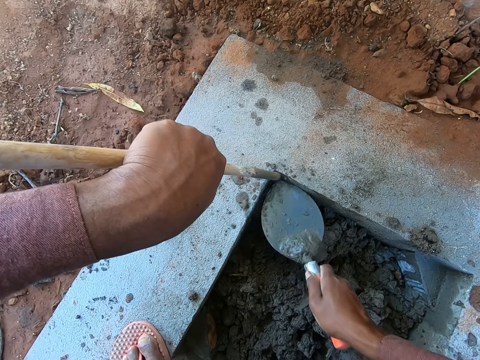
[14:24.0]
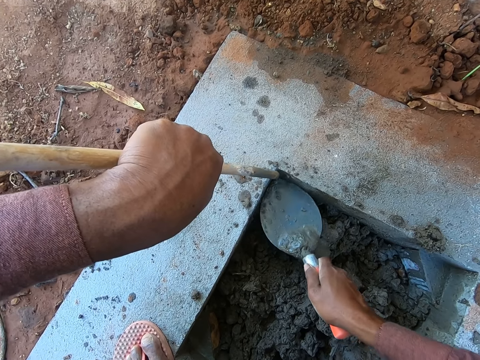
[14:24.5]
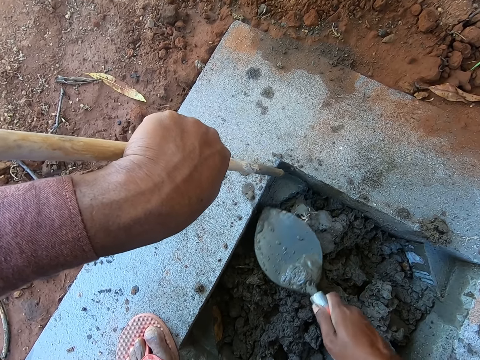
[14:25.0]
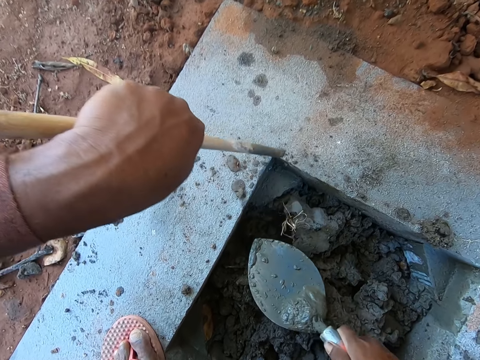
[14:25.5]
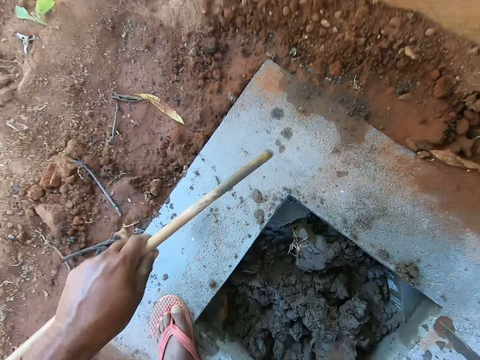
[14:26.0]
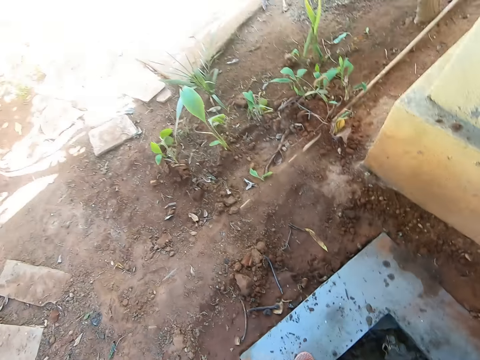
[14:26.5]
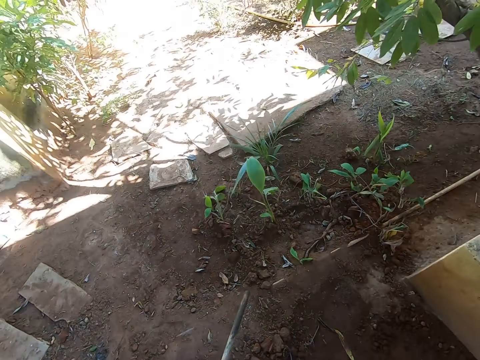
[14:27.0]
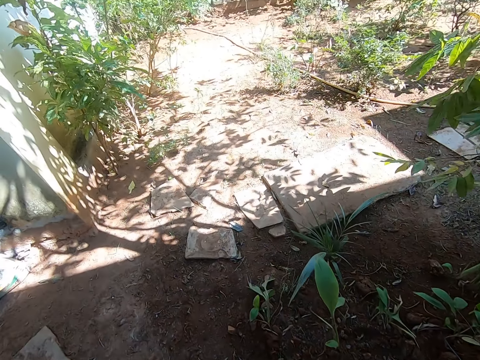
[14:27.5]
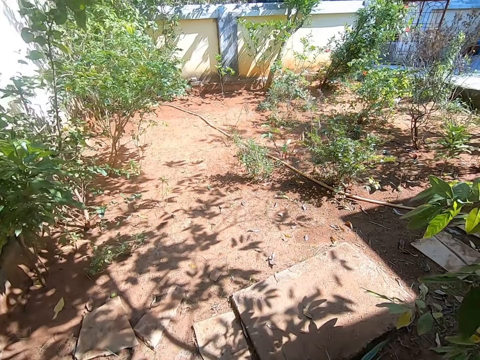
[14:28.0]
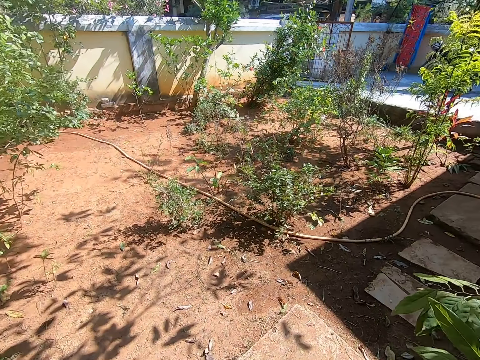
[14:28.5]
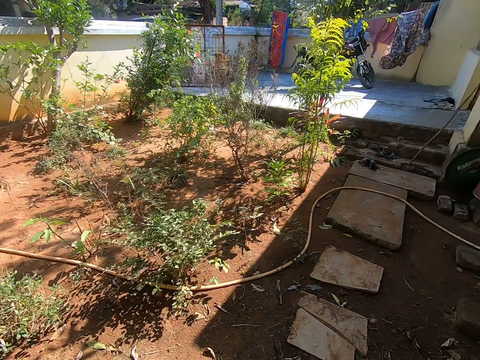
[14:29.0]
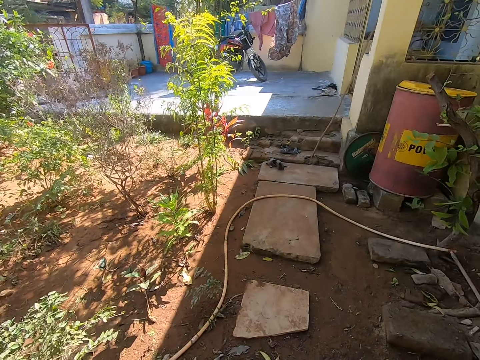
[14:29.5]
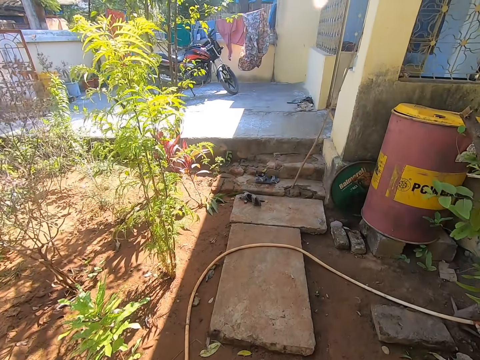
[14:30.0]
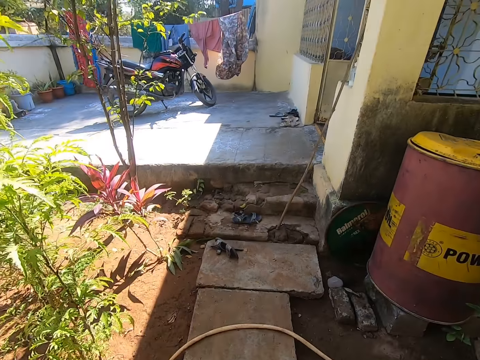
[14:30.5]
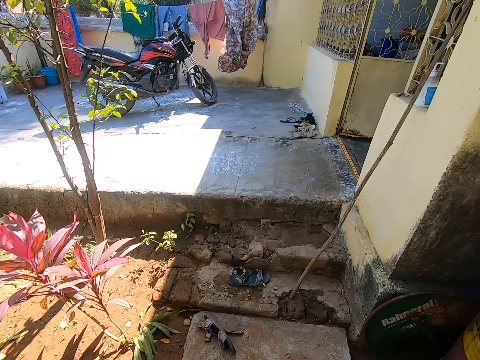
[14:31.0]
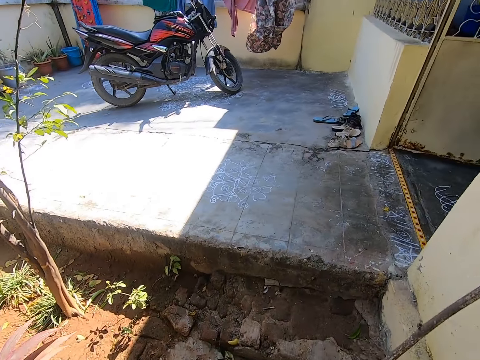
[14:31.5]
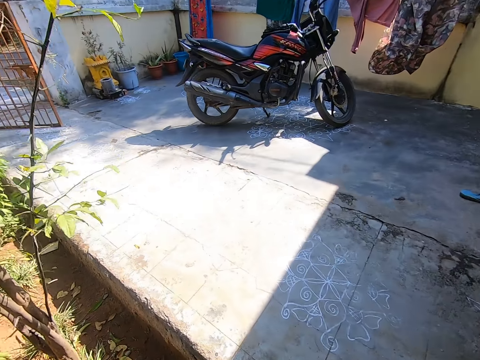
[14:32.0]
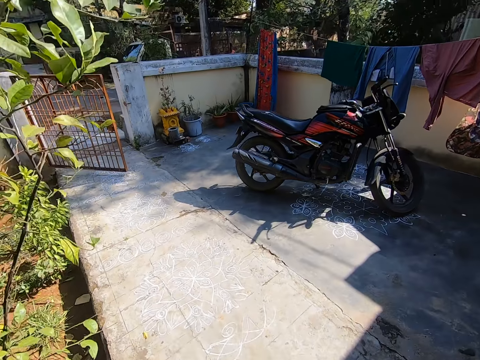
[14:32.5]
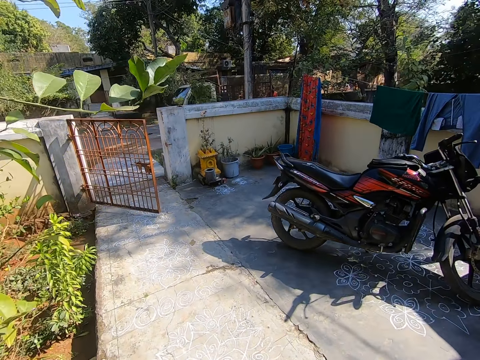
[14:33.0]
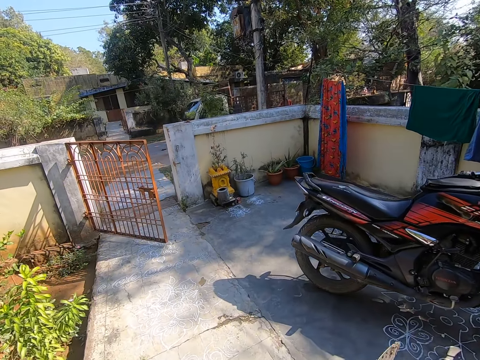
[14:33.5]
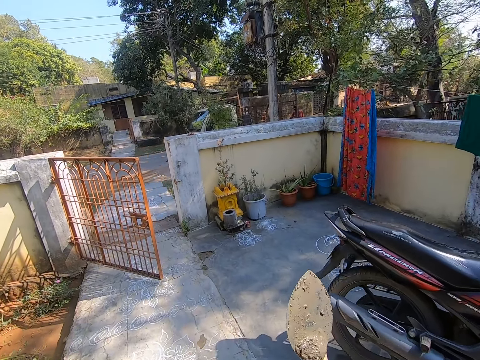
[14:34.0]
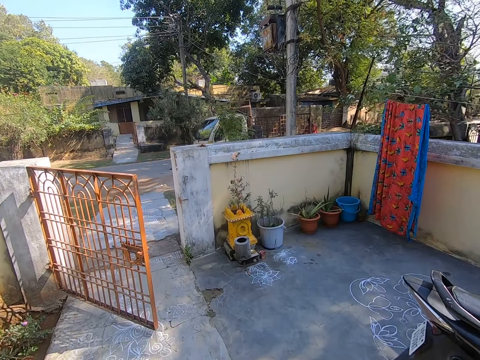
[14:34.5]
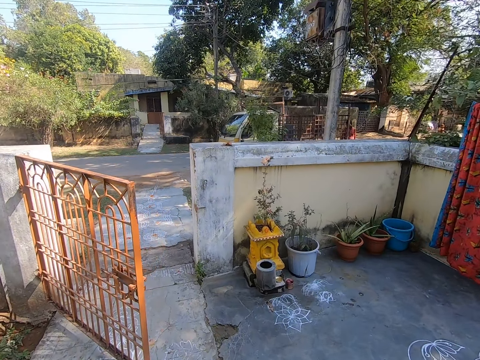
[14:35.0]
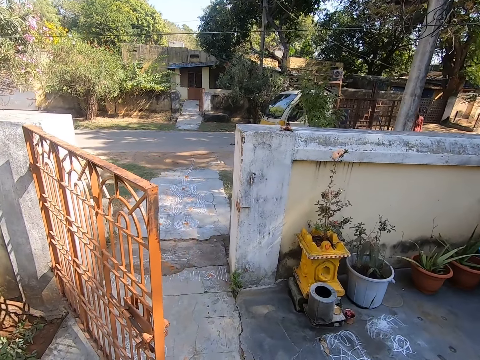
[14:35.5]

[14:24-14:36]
The camera wearer stands up. They walk around the compound.

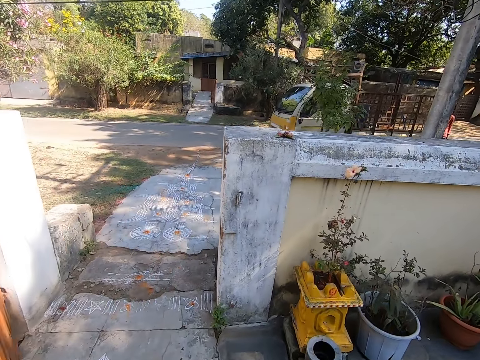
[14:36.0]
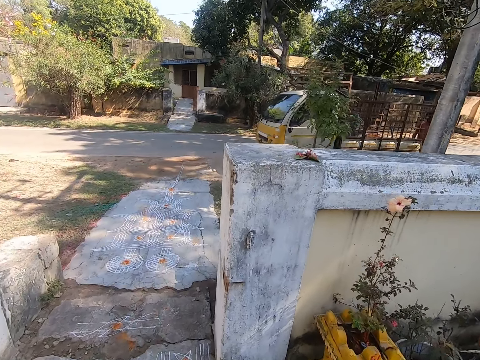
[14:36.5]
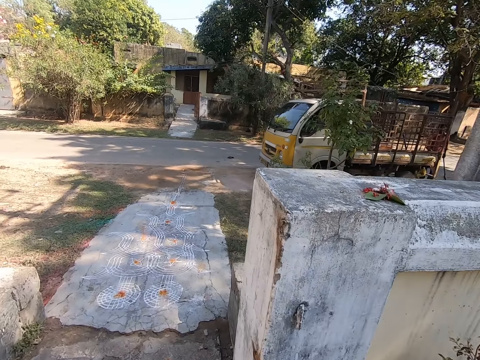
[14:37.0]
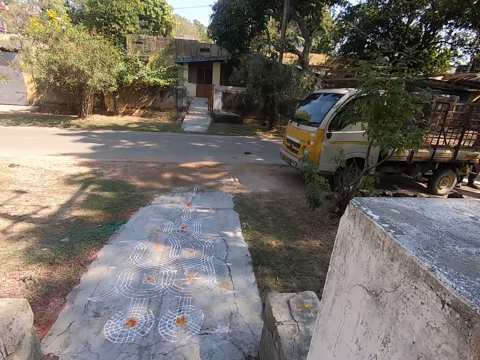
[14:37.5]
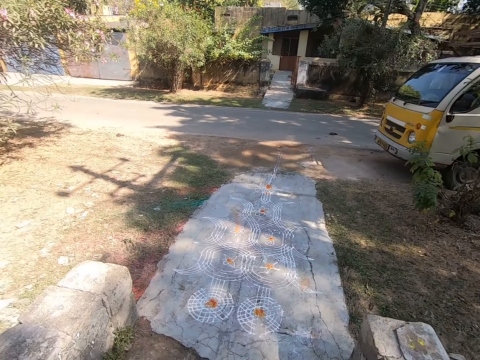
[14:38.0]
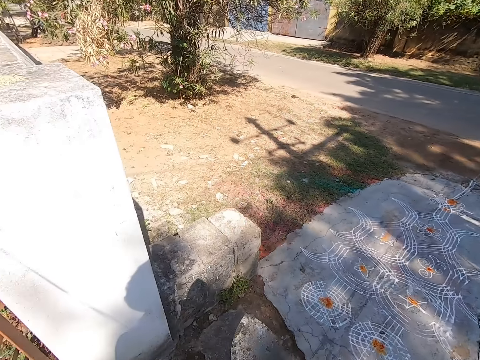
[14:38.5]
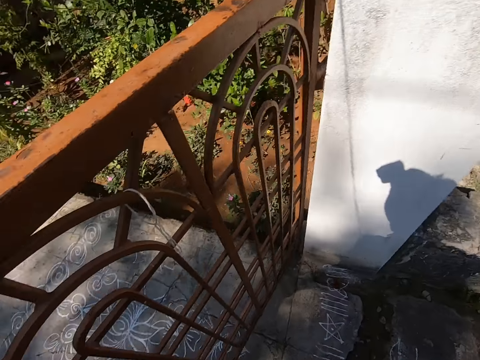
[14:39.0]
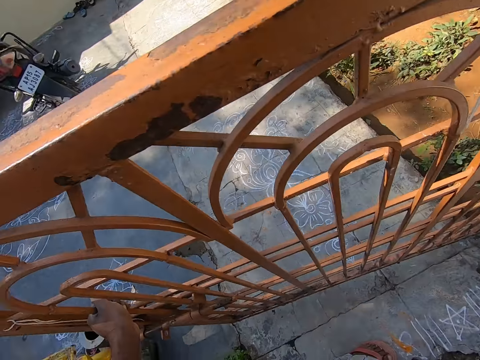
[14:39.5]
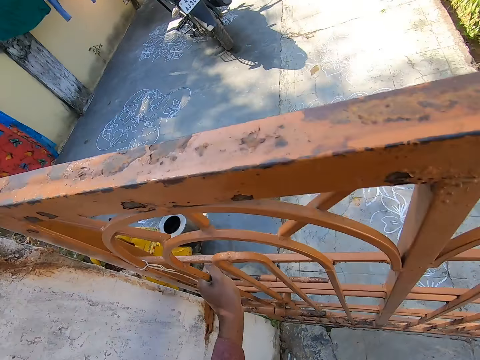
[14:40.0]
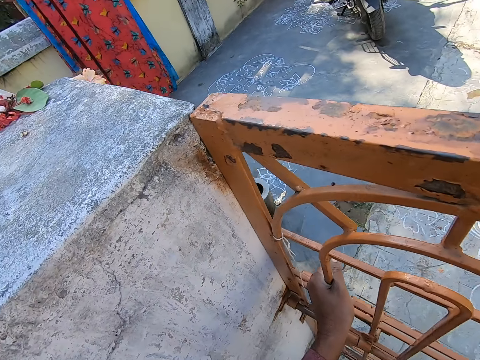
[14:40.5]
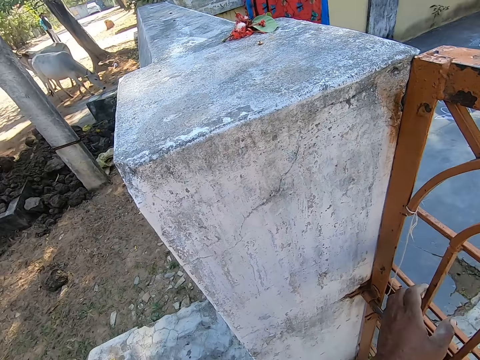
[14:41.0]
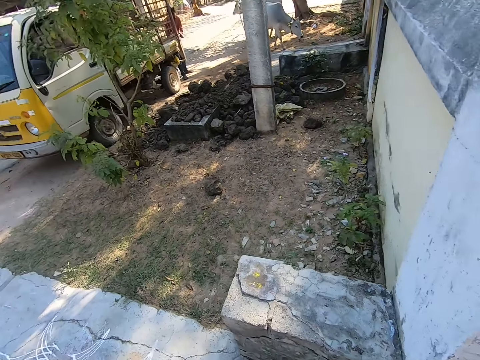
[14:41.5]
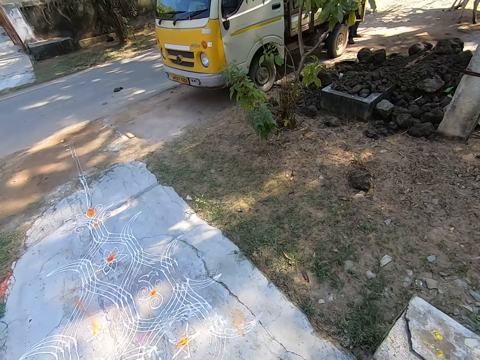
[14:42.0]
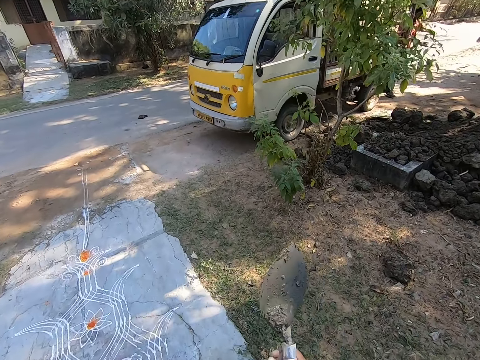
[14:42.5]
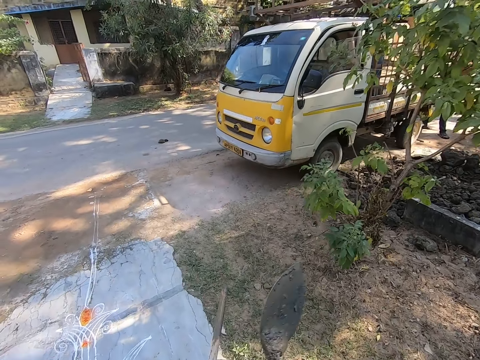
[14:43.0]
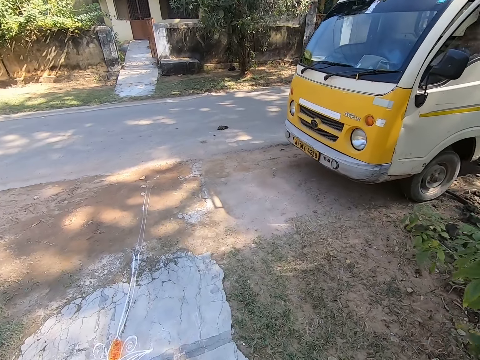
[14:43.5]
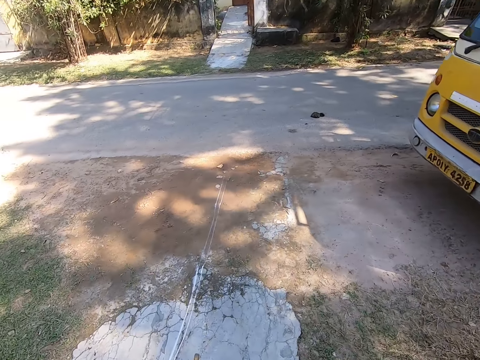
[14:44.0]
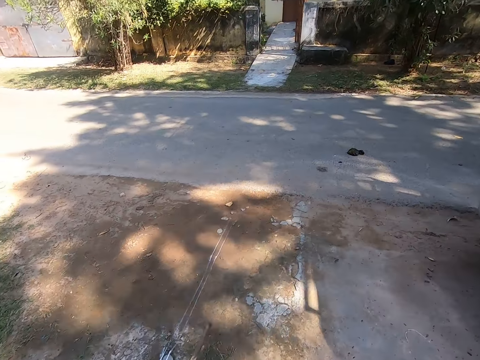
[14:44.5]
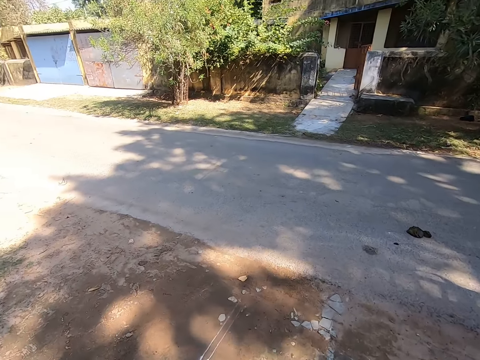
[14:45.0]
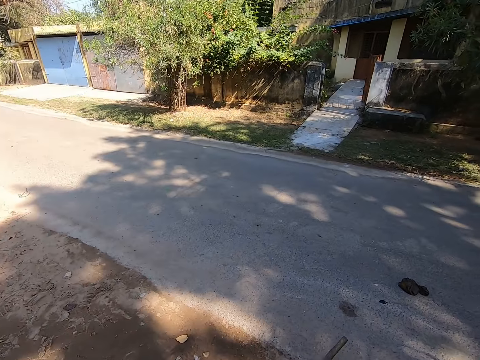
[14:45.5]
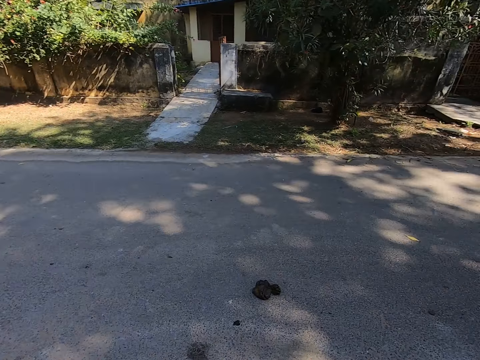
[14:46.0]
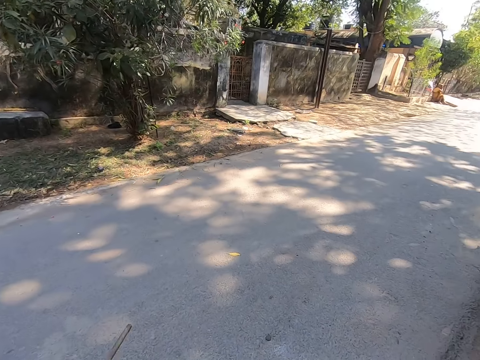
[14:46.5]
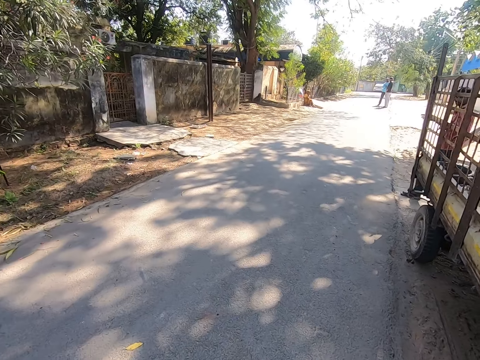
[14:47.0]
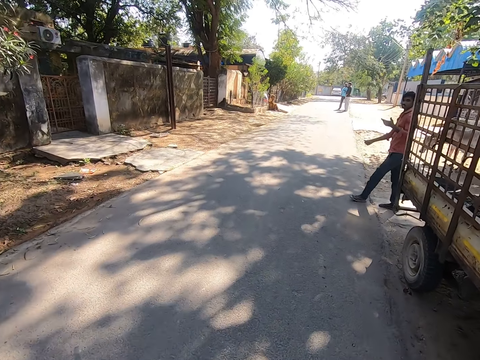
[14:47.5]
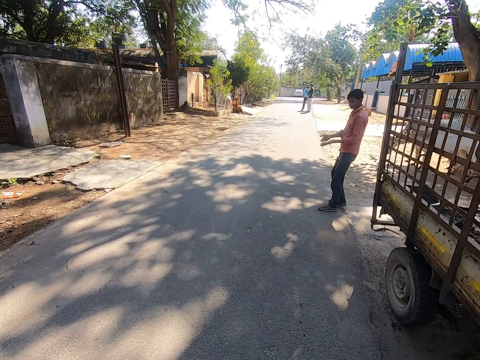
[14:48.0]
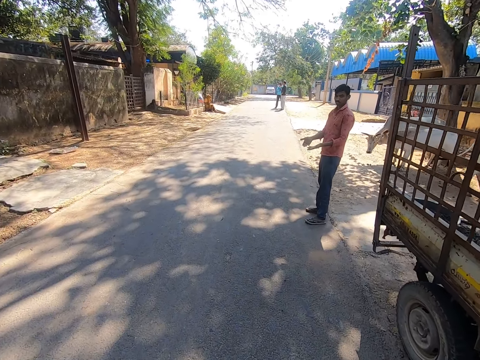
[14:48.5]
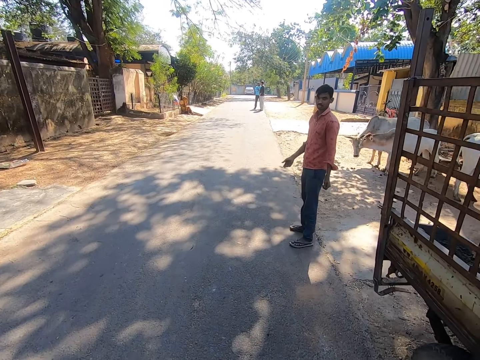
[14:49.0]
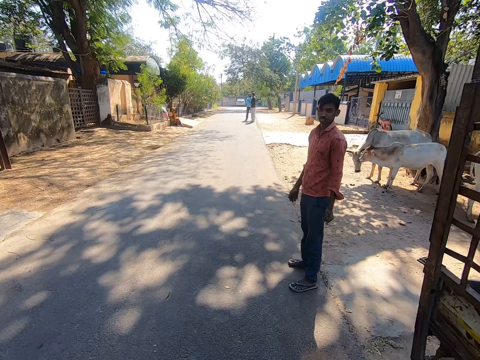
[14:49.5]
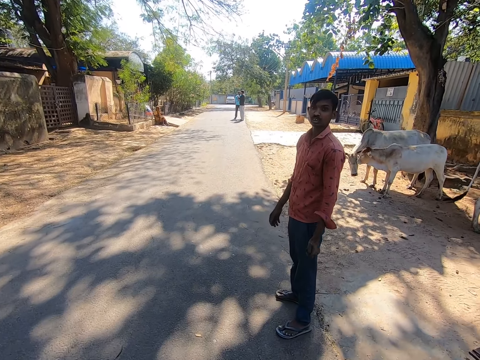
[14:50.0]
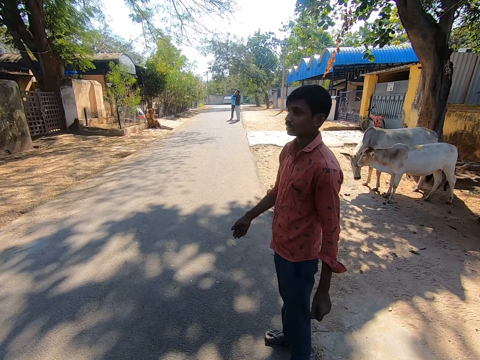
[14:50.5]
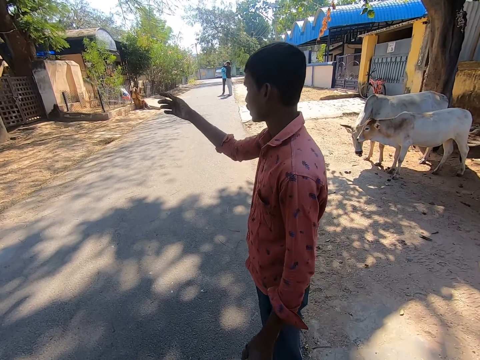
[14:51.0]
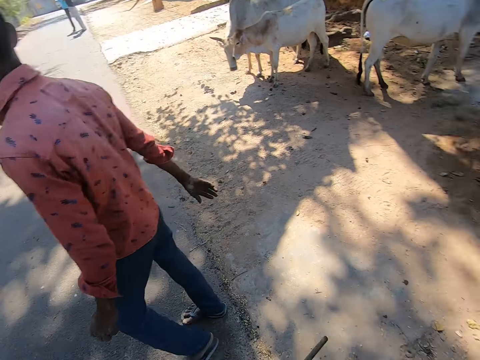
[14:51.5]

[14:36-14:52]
The camera wearer closes the gate. They walk around the compound. They converse with a man.
